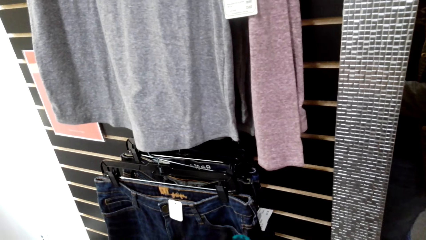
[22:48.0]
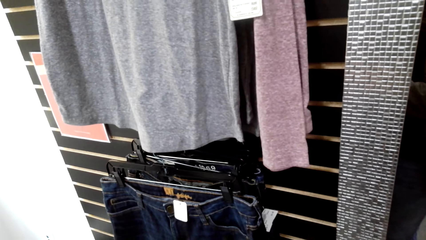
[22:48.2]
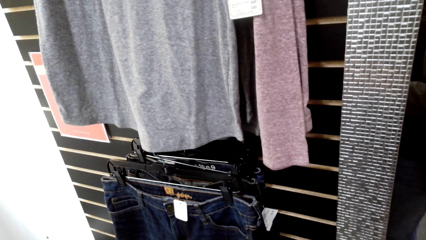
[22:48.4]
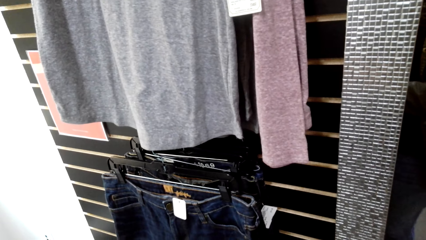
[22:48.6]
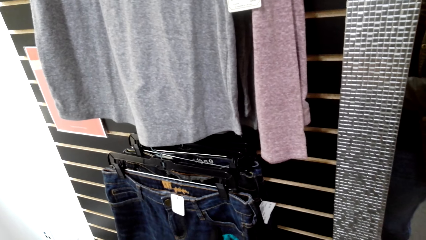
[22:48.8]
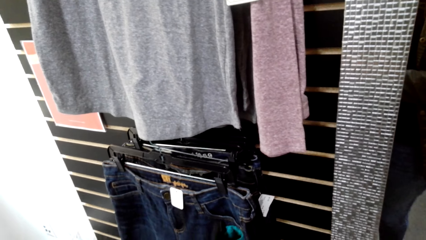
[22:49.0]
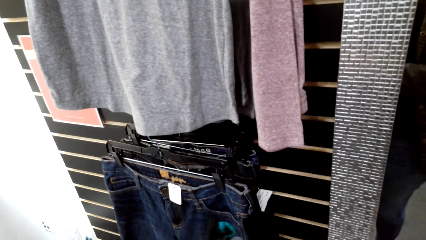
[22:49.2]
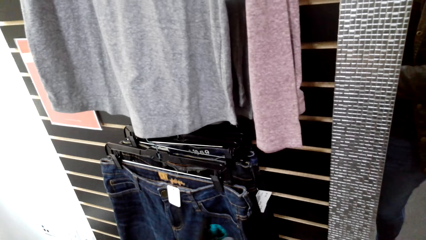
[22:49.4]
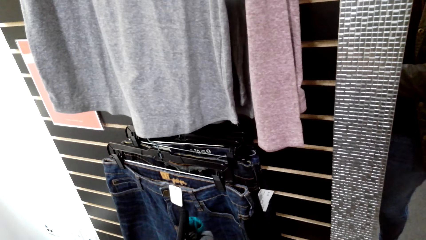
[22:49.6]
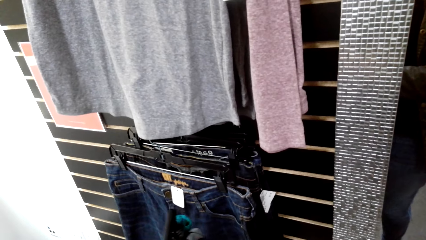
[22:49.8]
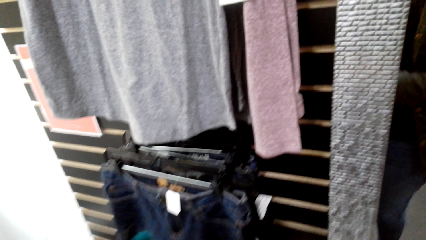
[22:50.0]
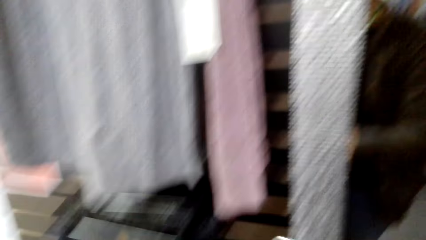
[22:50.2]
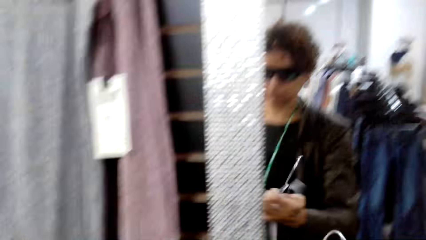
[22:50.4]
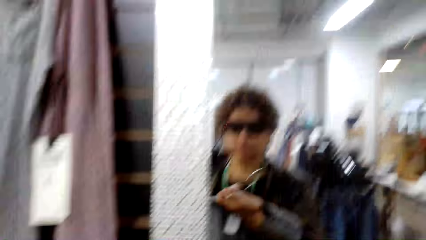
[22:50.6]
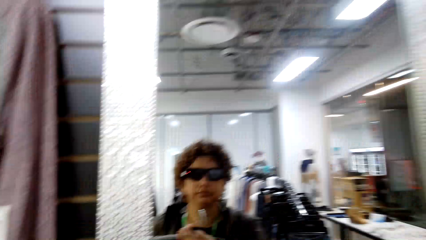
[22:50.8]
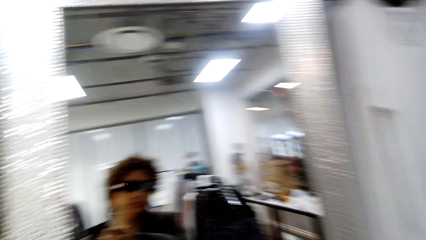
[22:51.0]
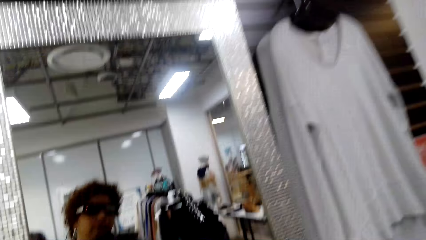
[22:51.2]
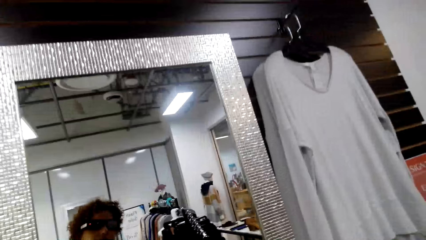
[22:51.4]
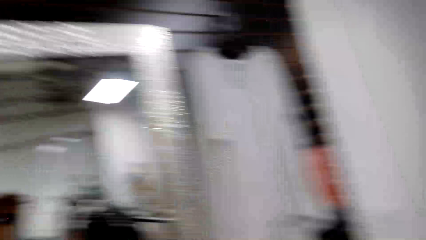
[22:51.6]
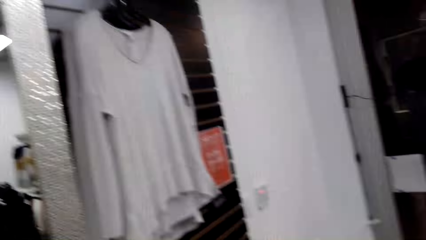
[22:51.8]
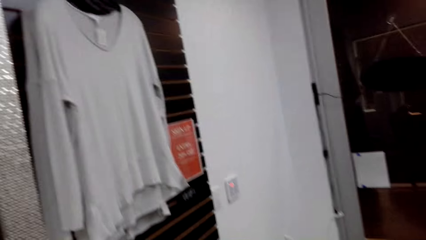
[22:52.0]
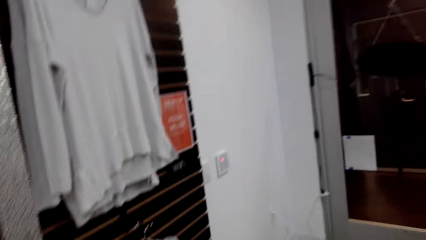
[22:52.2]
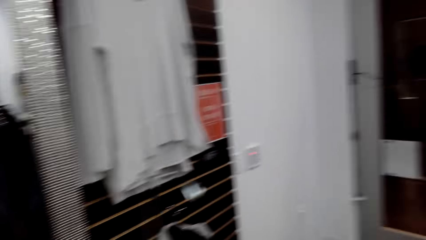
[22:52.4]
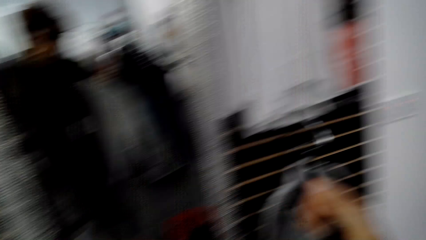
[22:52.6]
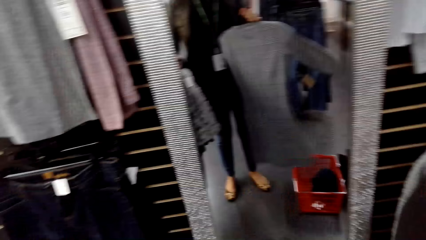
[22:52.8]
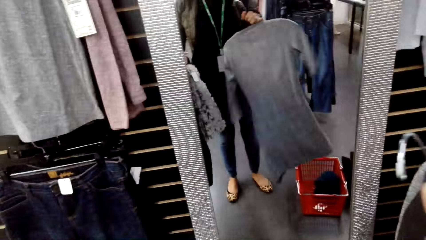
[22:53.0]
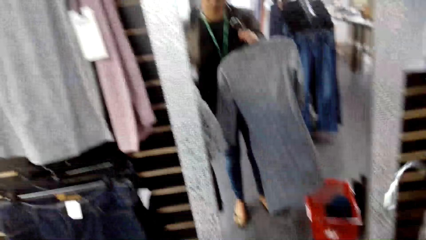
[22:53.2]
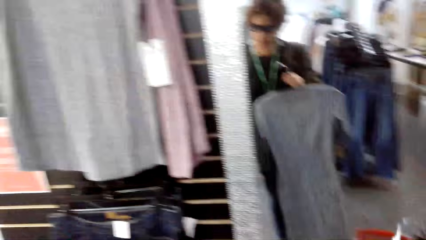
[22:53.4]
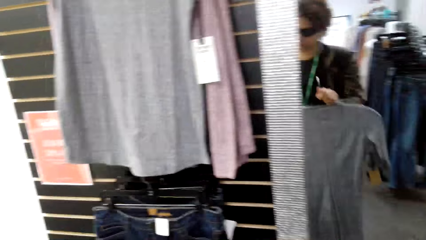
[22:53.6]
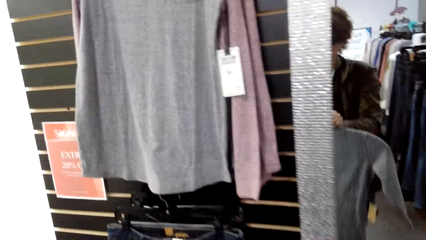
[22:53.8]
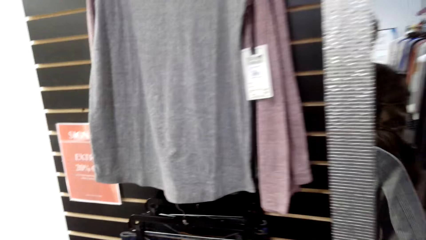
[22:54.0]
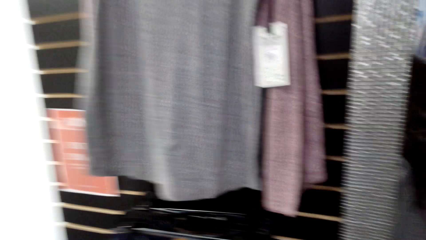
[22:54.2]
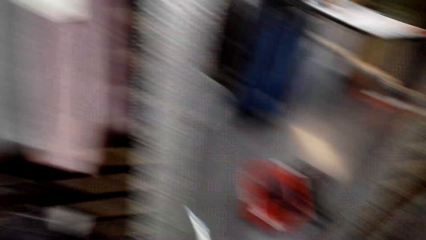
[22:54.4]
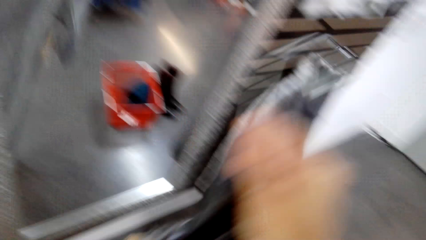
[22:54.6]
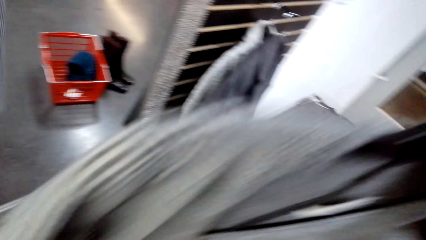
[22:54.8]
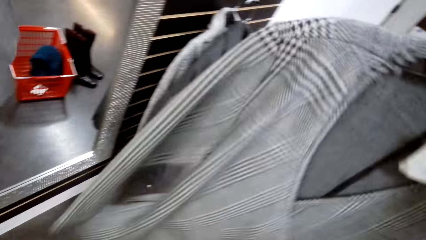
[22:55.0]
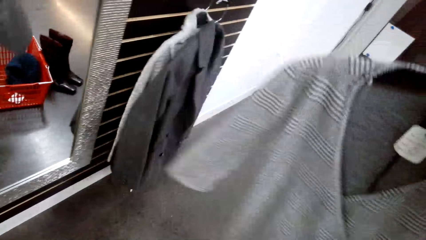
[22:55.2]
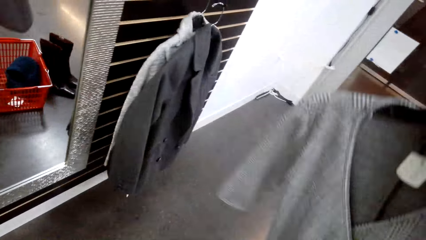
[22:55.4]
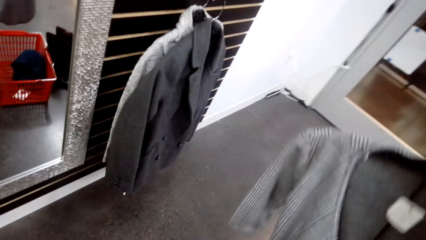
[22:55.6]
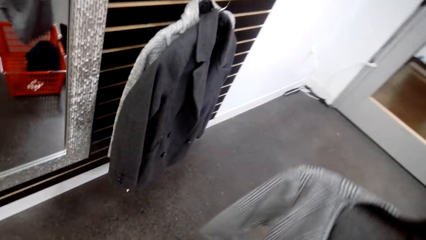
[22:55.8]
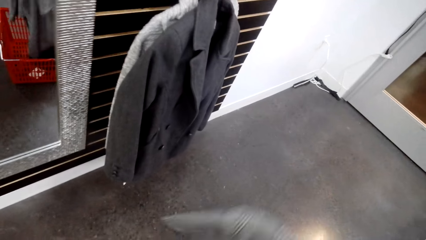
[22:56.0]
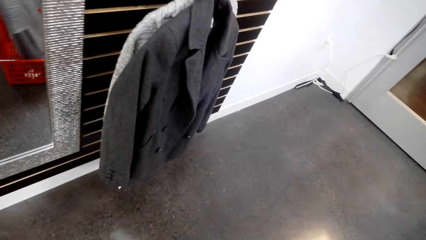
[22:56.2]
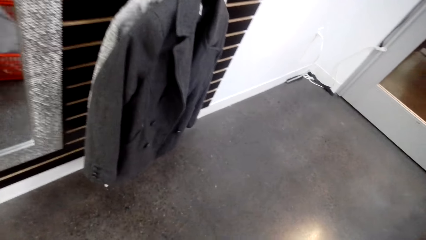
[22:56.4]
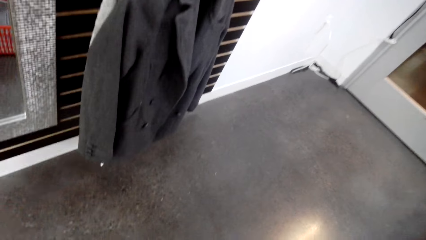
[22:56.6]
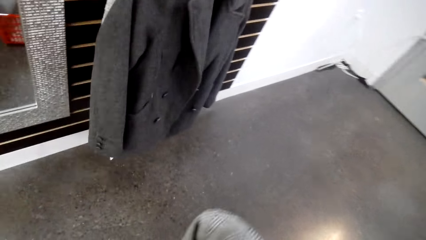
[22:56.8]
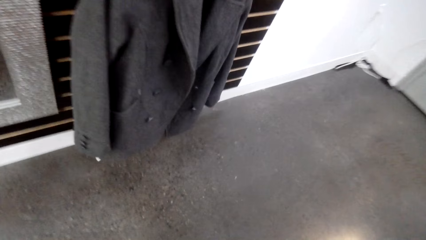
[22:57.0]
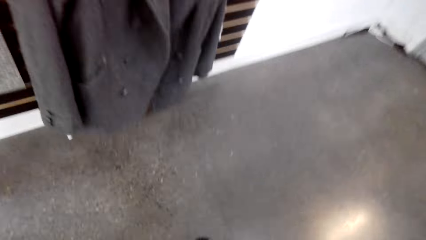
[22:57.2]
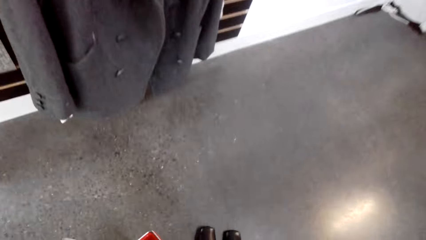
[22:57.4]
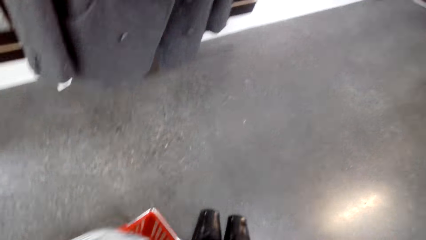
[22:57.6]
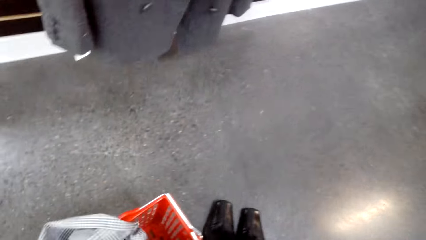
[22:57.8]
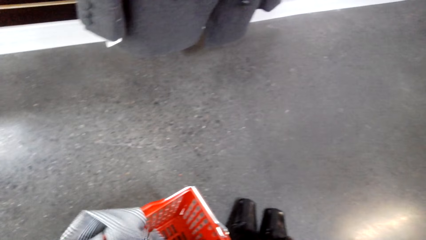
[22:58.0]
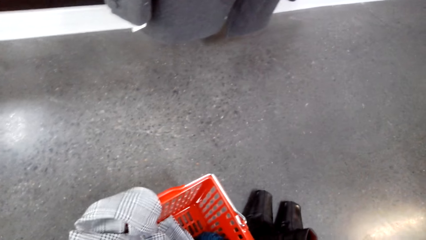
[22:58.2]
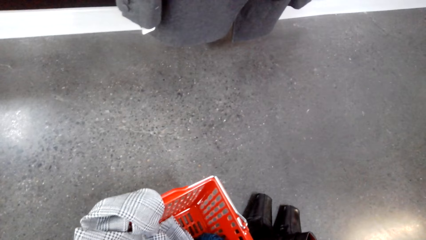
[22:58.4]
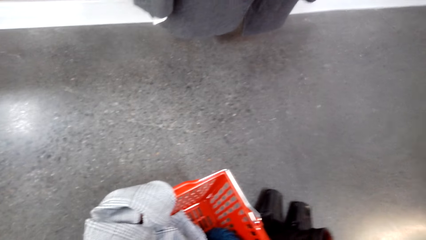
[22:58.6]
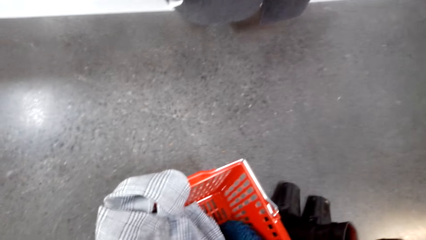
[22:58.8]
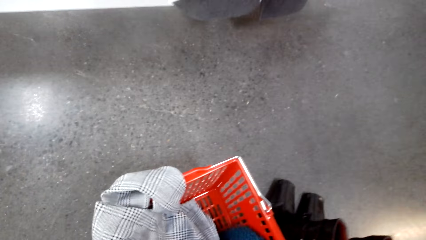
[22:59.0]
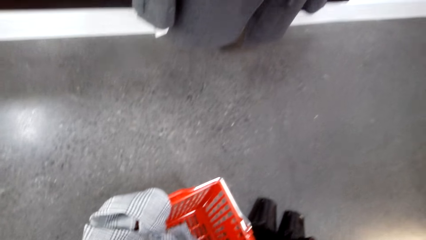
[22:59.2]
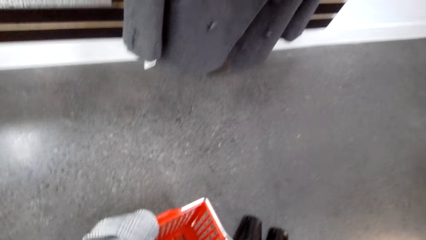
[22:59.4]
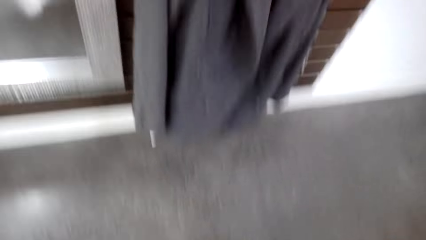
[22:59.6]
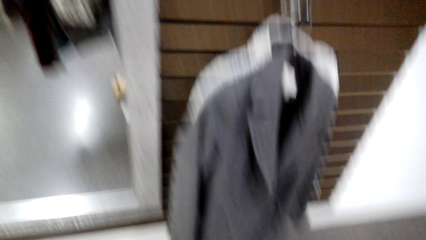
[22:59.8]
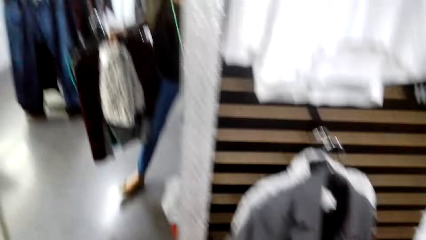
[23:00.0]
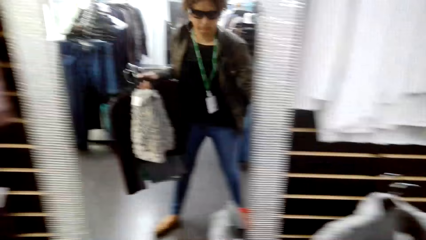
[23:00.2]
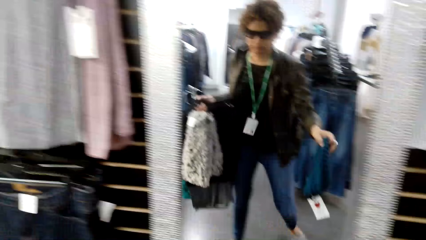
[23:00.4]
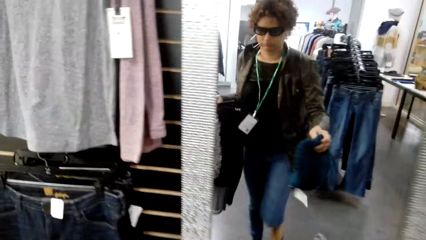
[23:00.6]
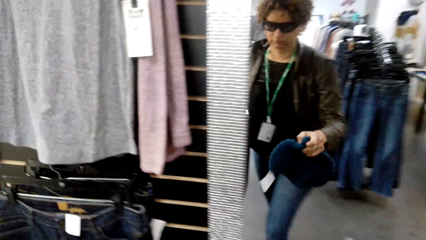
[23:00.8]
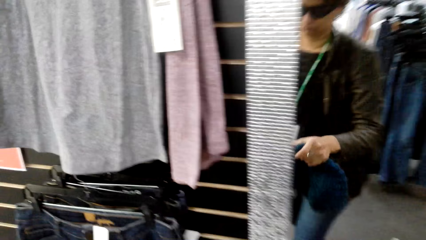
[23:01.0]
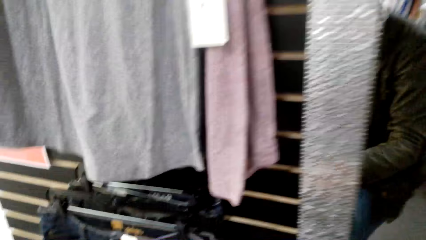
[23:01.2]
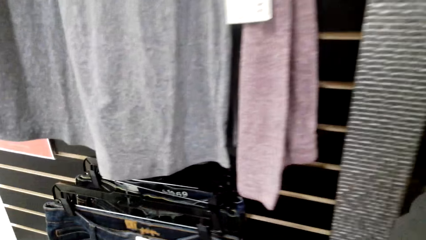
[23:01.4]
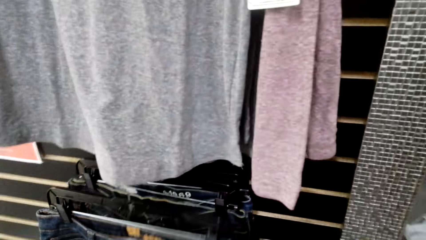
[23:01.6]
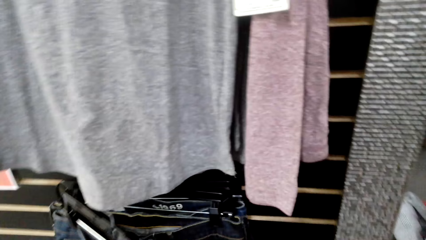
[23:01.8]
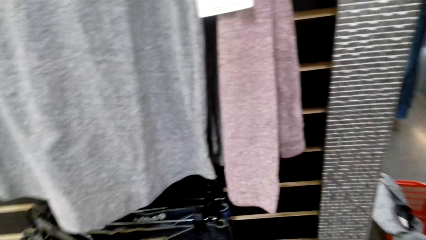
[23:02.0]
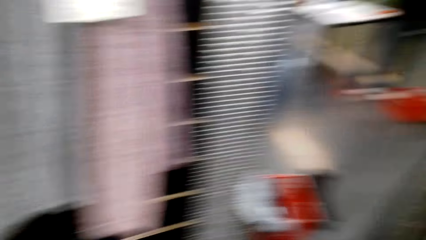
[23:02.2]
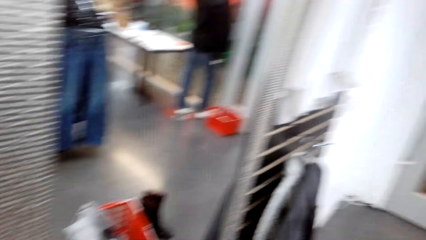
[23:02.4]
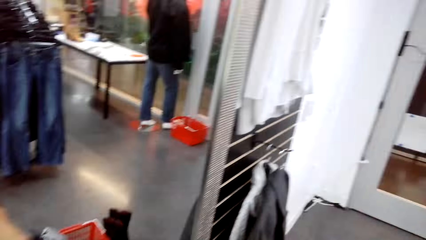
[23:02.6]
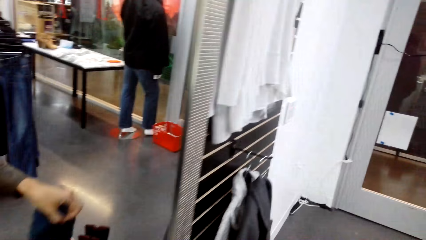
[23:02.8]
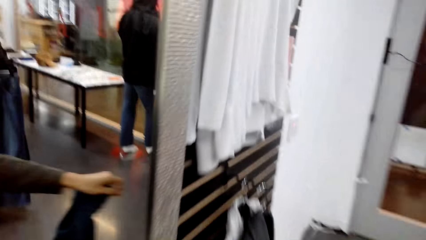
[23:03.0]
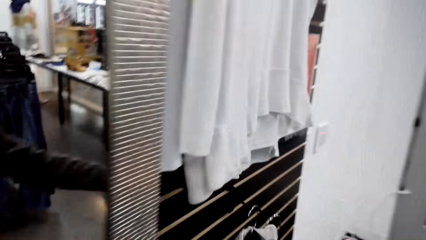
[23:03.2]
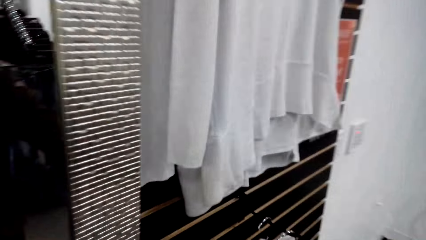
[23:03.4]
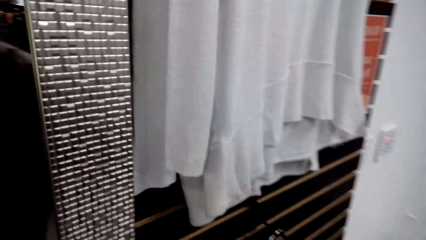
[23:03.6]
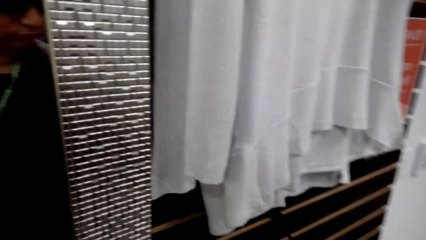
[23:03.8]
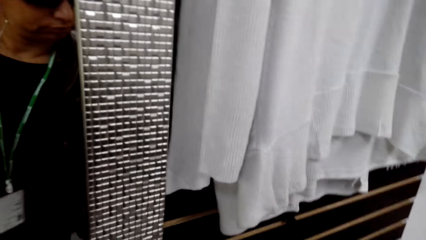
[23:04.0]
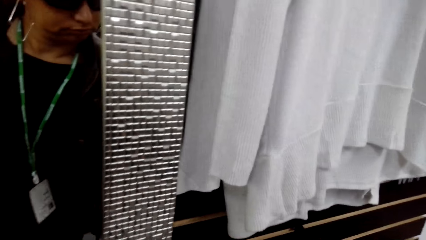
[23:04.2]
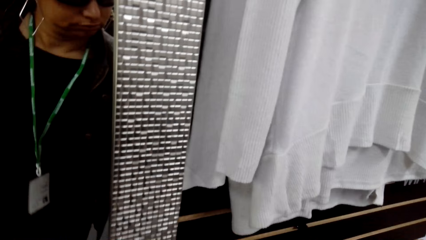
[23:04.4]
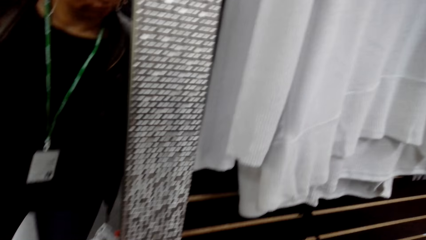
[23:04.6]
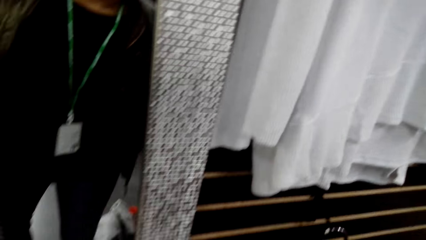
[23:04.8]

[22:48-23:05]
The camera wearer checks the cloth. She checks a cloth in her hands on the mirror. She puts the cloth in the trolley. She holds some clothes in her hands. She picks clothes from the cloth line.
